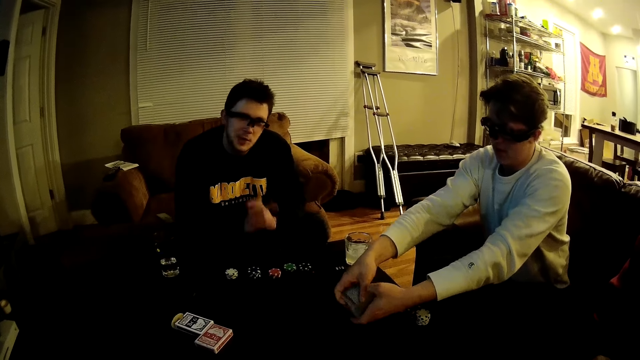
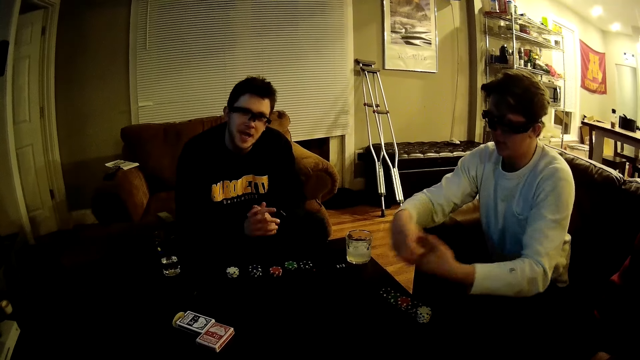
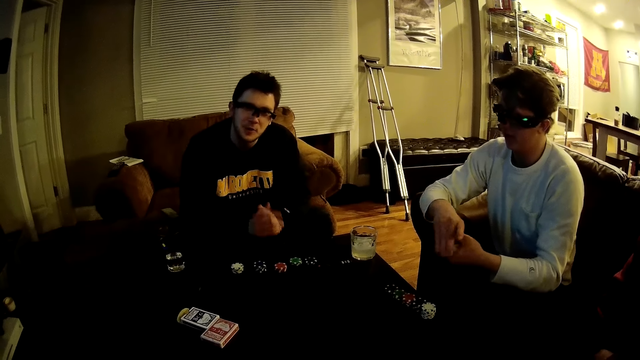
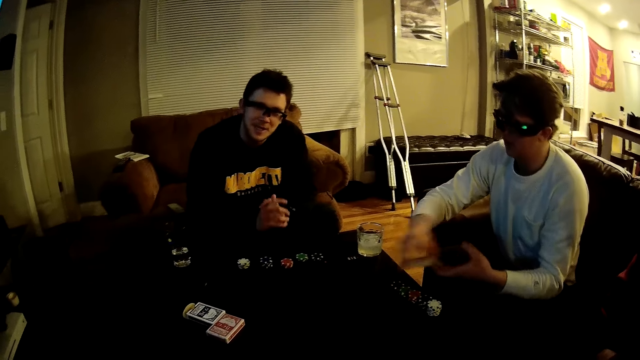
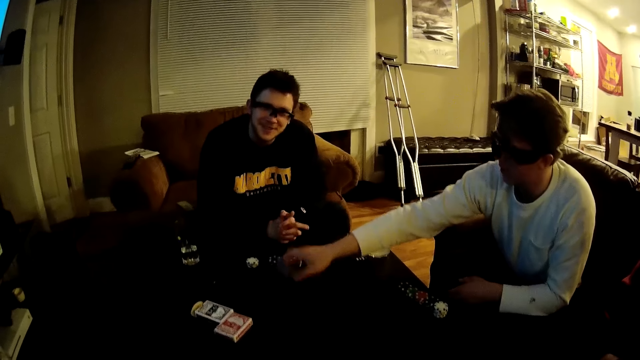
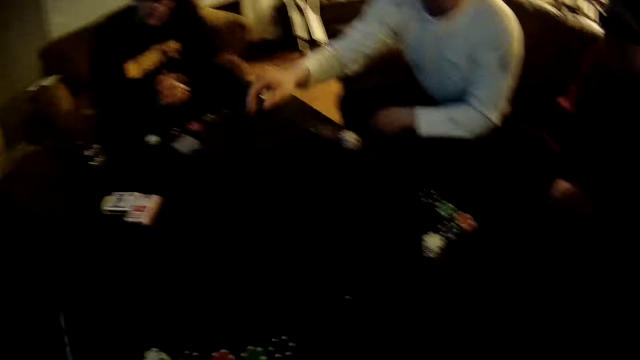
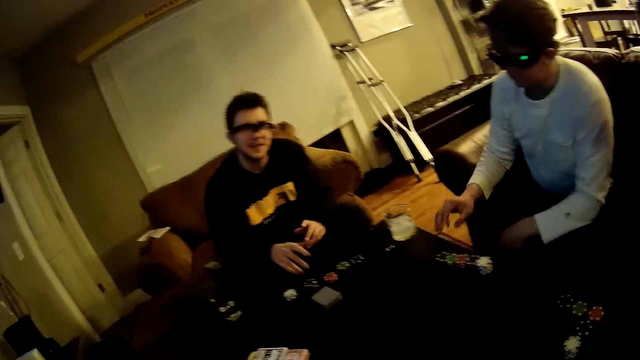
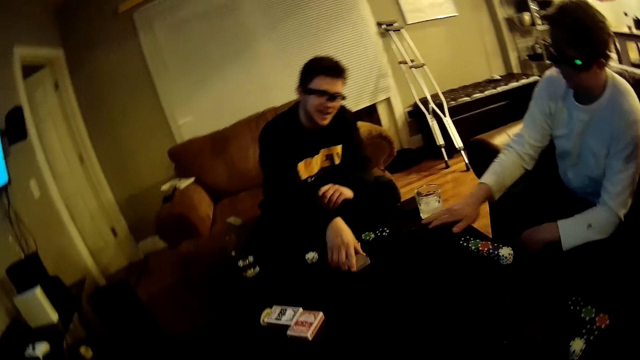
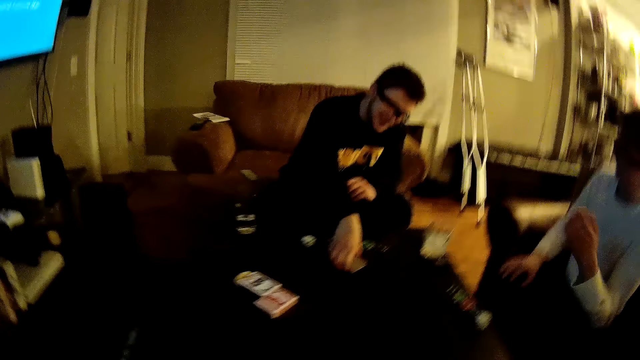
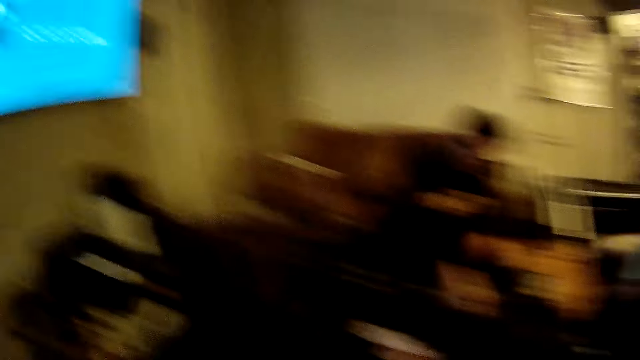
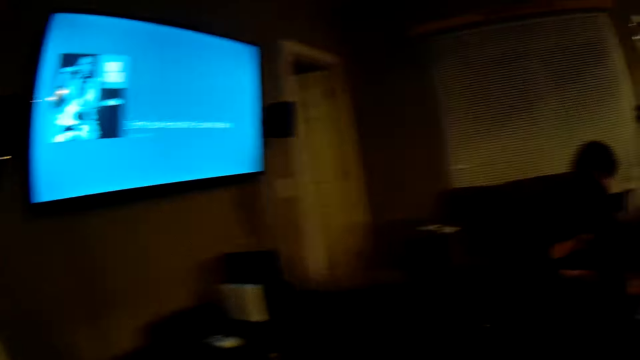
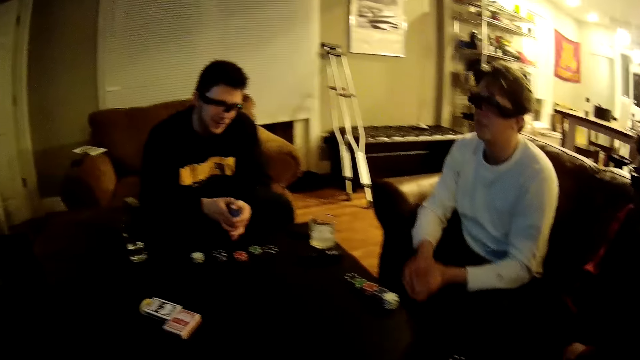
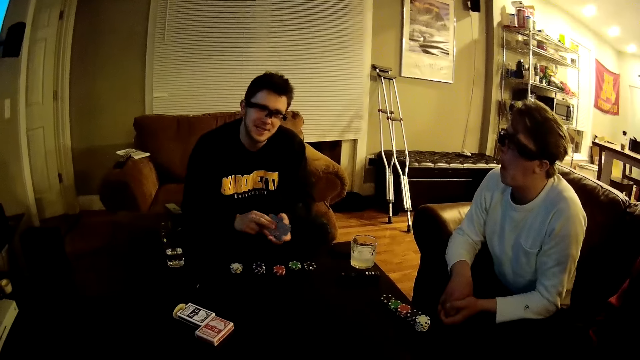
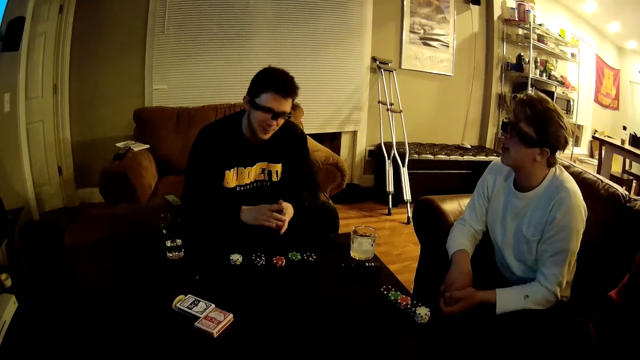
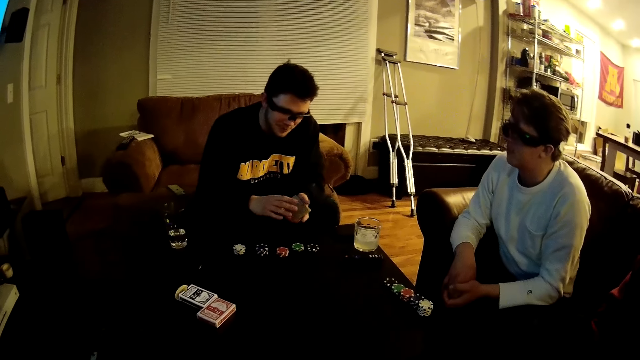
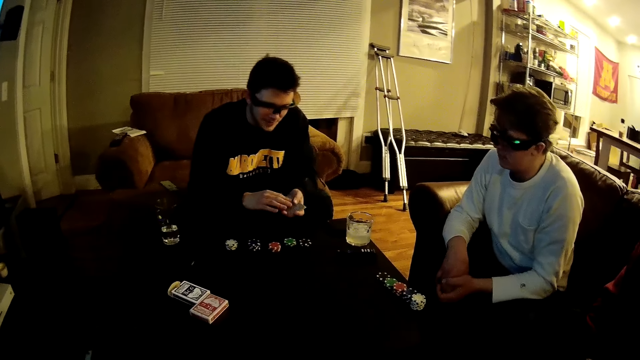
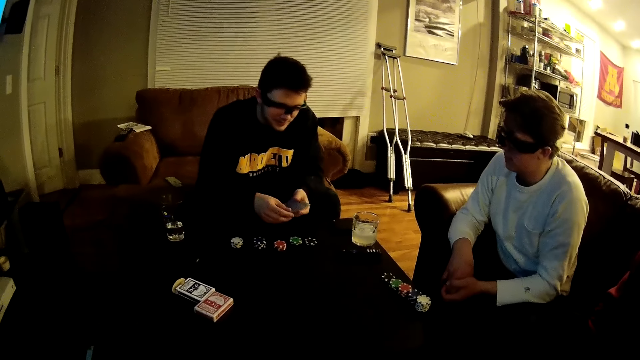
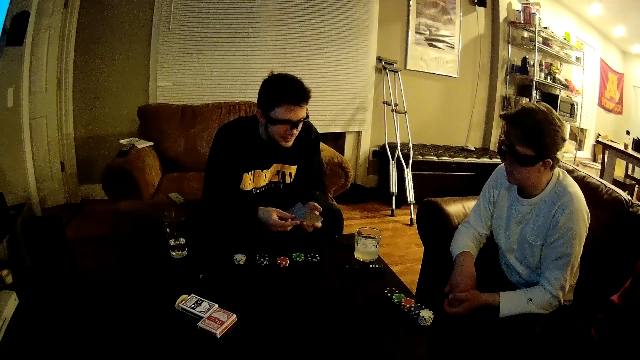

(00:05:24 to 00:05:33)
A man places the pack of cards in his right hand on the table. Another man picks the pack of cards from the table with his right hand. The other man picks a card from his left hand with his right hand.

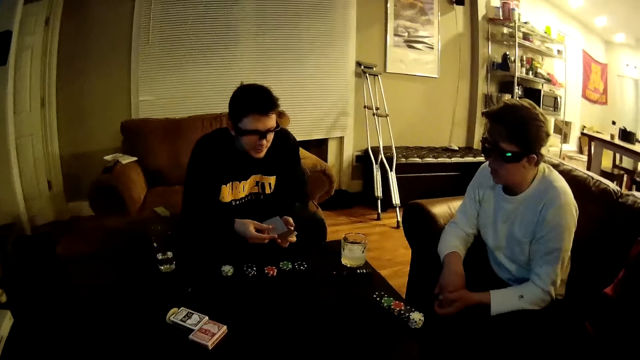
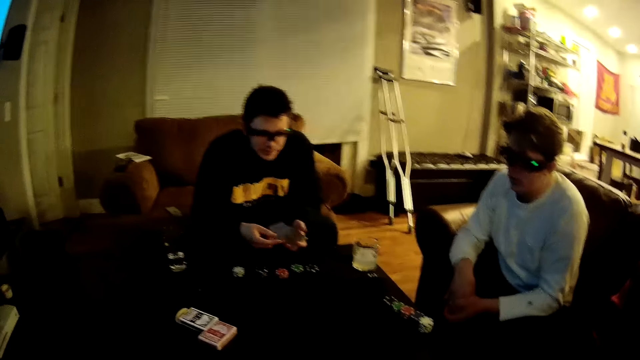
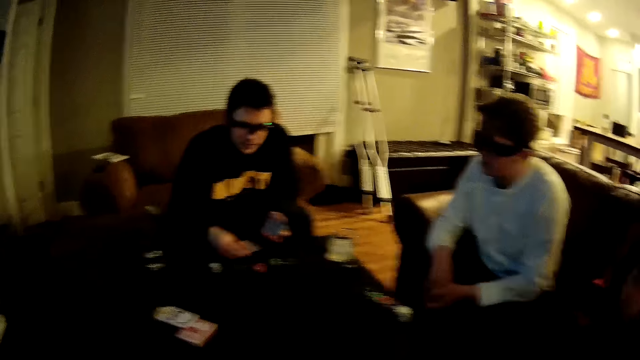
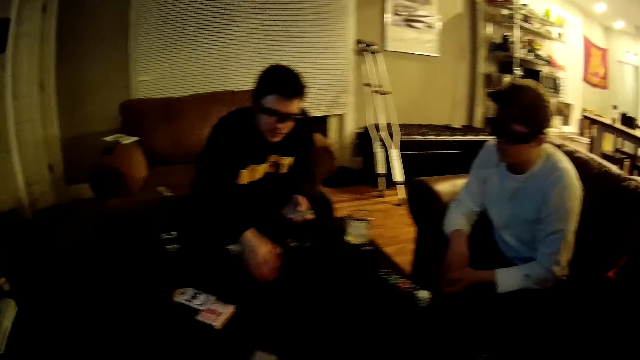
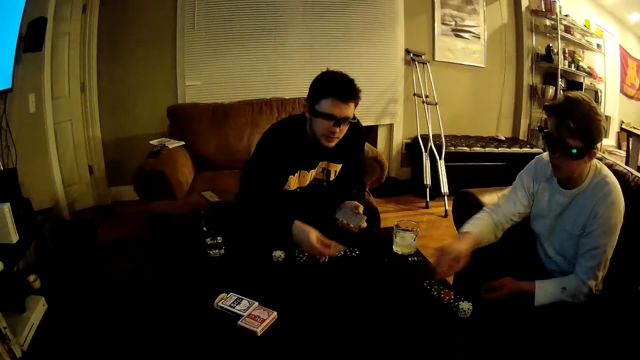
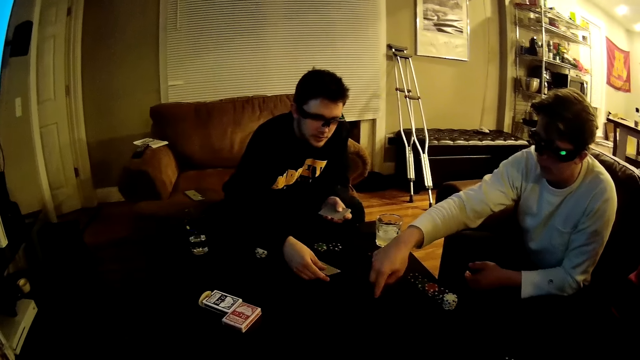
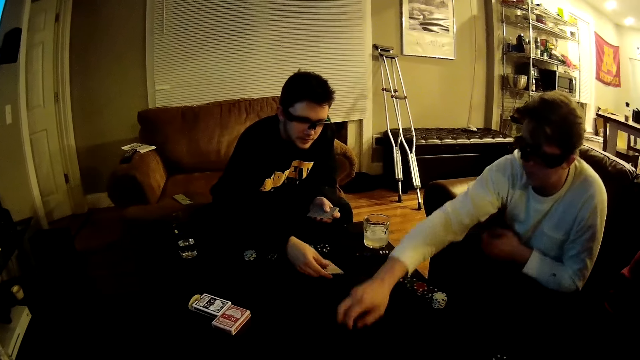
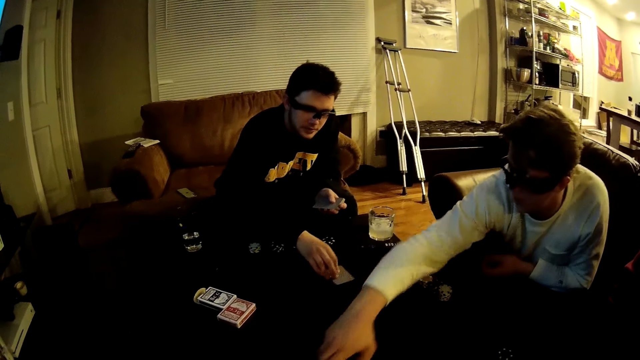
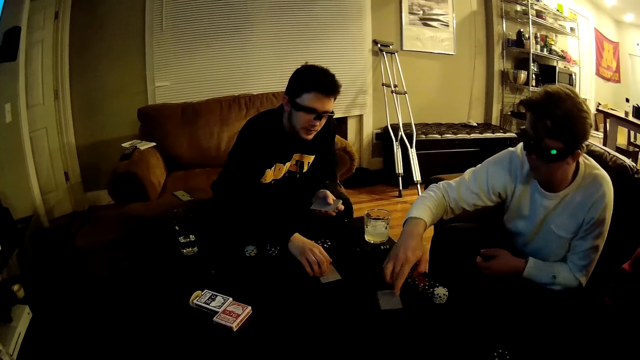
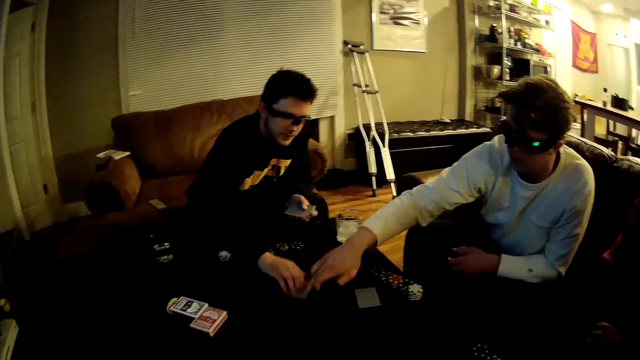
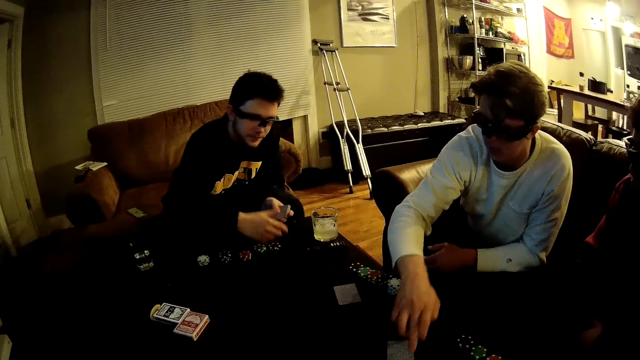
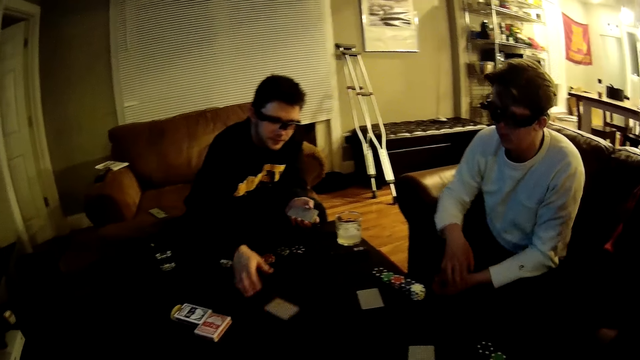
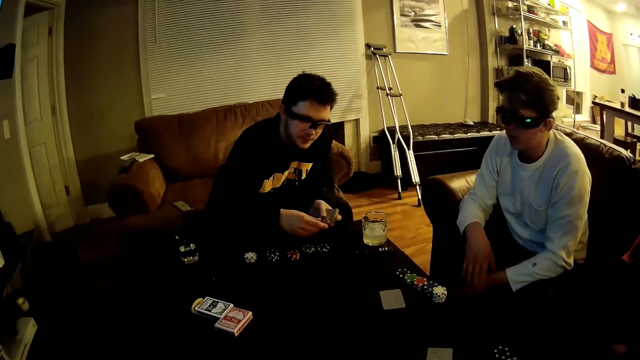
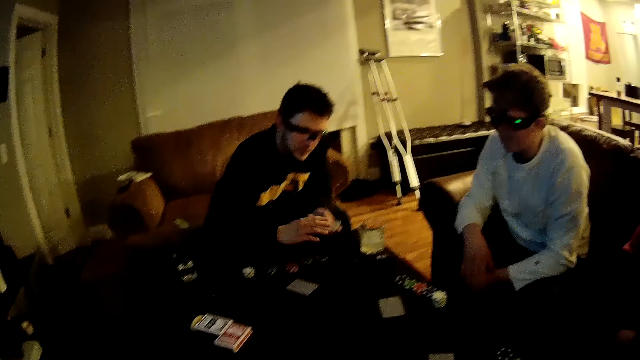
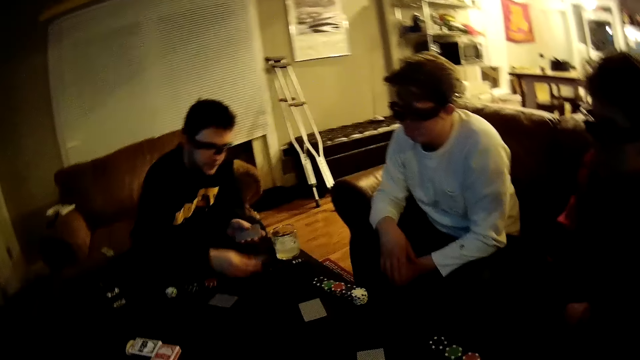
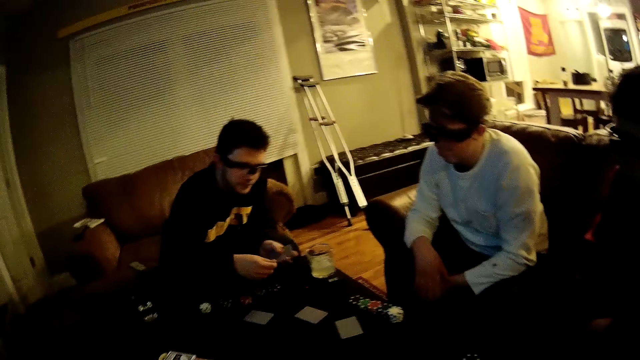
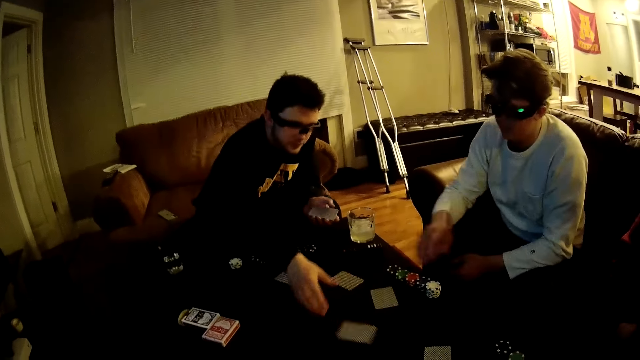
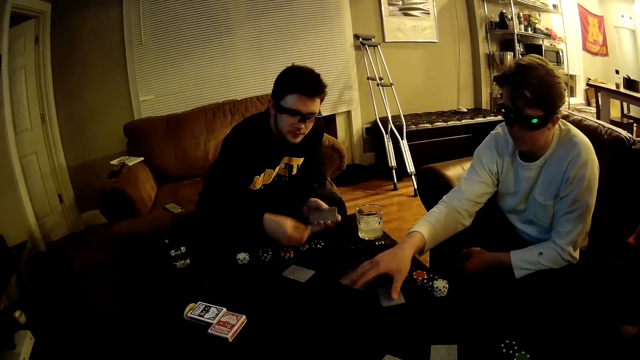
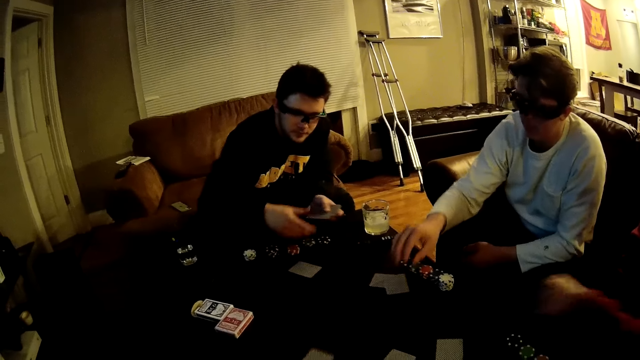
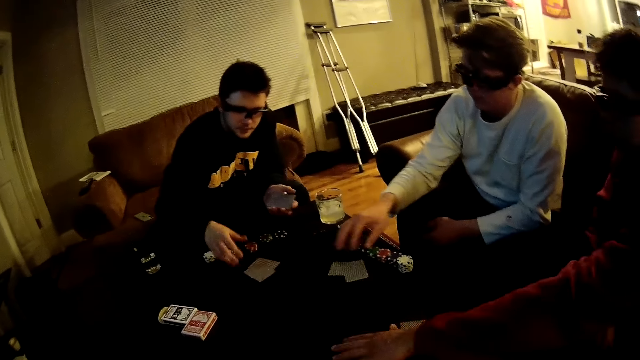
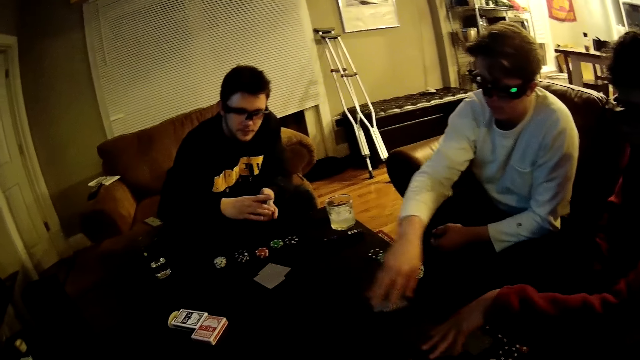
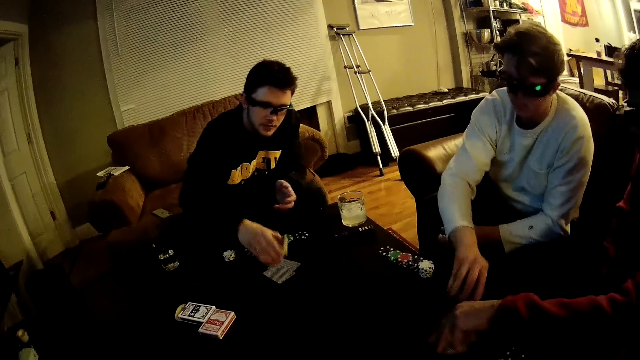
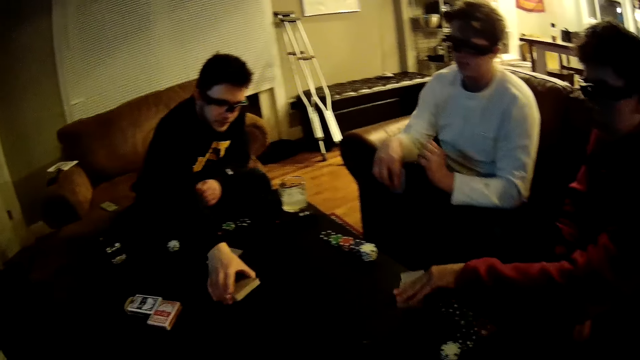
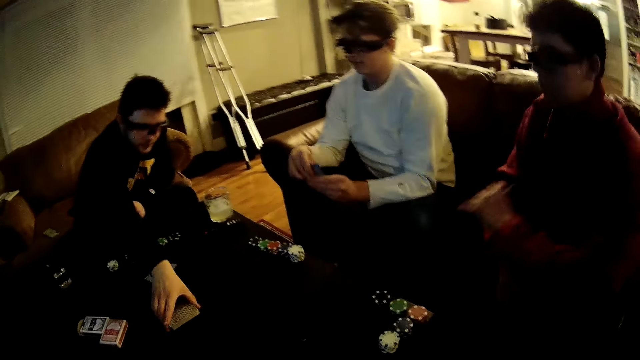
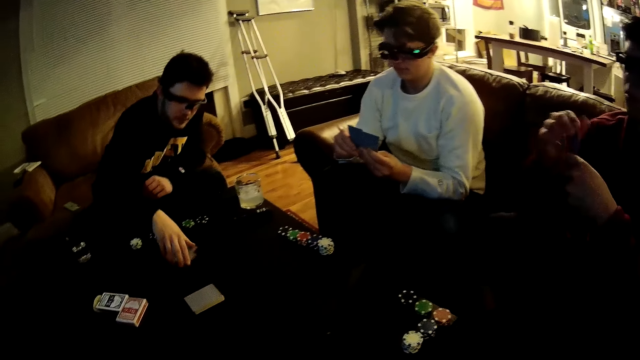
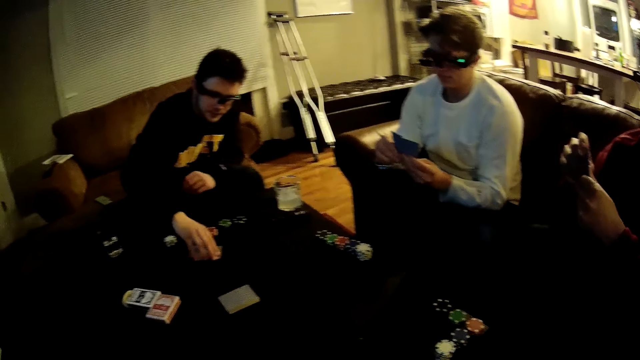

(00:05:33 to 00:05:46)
A man gives out cards. He tosses a card on the table with his right hand. He picks a card from his left hand with his right hand. He places a card on the table with his right hand. Another man moves a card on the table with his right hand. He moves a card on the table again. The first man picks a card from his left hand with his right hand. He tosses a card on the table with his right hand. He picks a card from his left hand with his right hand. He places the card in his right hand on the table. He picks a card from his left hand with his right hand. He places the card in his right hand on the table. He picks a card from his left hand with his right hand. He places the card in his right hand on the table. He picks a card from his left hand with his right hand. The second man moves cards on the table with his right hand. The first man tosses the card in his right hand to the table. He picks a card from his left hand with his right hand. He places the card in his right hand on the table. A third man moves cards on the table with his left hand. The second man moves cards on the table with his right hand. The first man passes the pack of cards from his left hand to his right hand. The second man picks cards from the table with his right hand. The third man picks up his share of the cards from the table with his left hand. The first man places the pack of cards in his right hand on the table.
